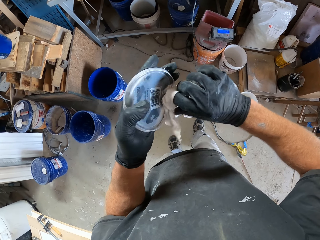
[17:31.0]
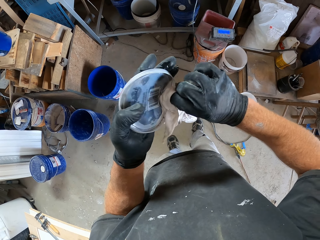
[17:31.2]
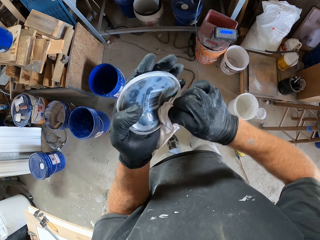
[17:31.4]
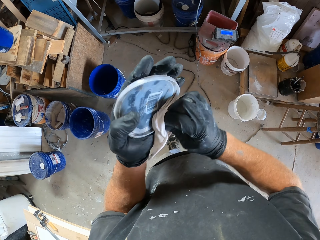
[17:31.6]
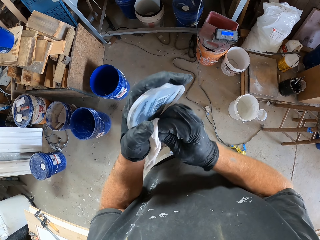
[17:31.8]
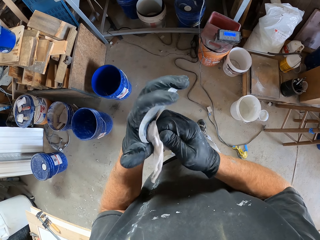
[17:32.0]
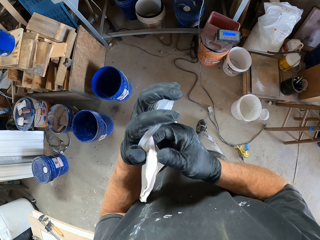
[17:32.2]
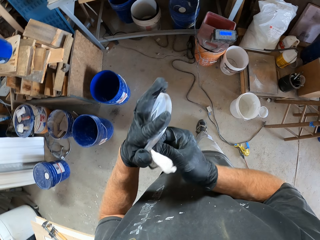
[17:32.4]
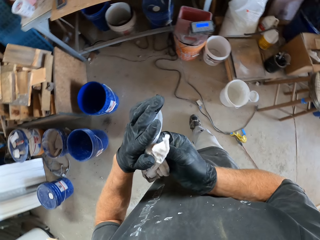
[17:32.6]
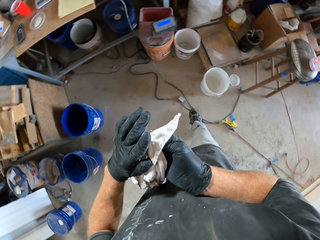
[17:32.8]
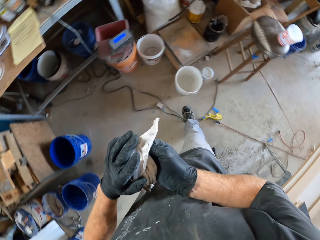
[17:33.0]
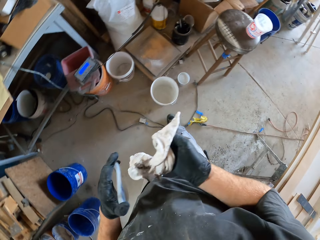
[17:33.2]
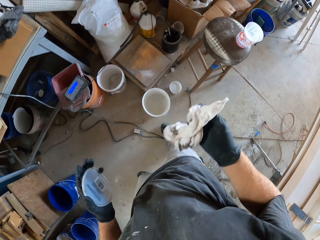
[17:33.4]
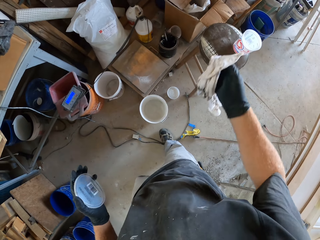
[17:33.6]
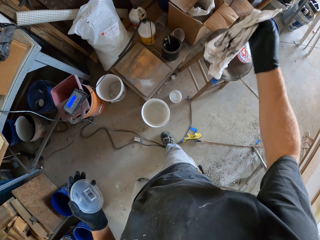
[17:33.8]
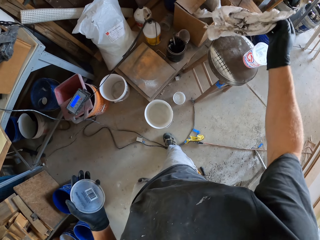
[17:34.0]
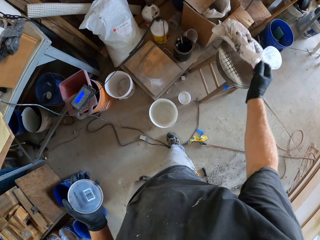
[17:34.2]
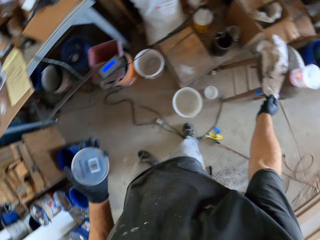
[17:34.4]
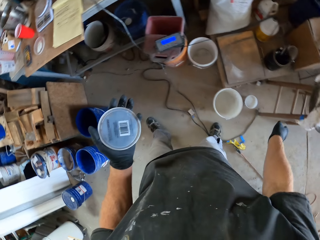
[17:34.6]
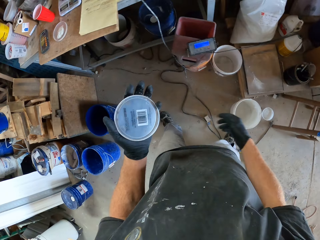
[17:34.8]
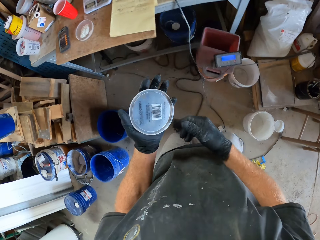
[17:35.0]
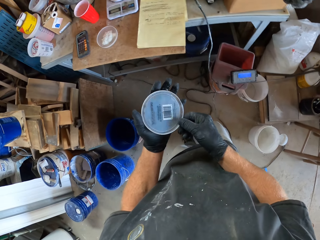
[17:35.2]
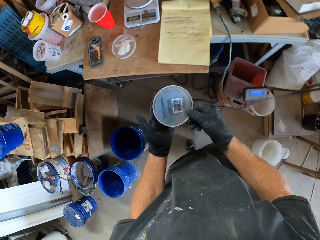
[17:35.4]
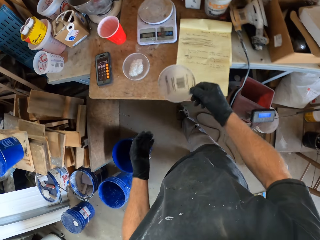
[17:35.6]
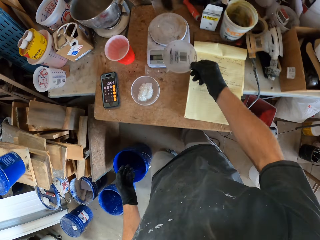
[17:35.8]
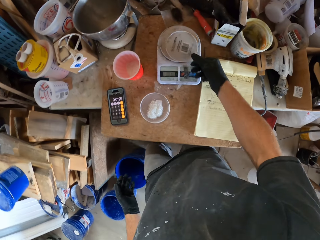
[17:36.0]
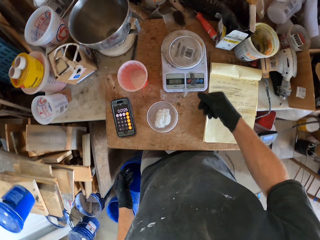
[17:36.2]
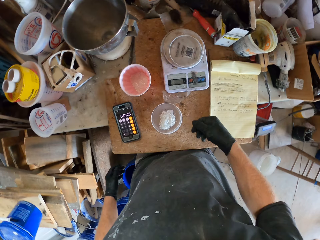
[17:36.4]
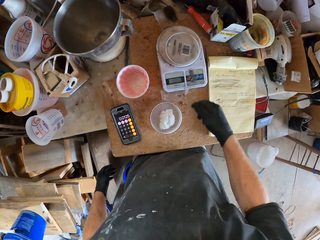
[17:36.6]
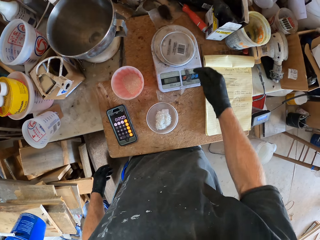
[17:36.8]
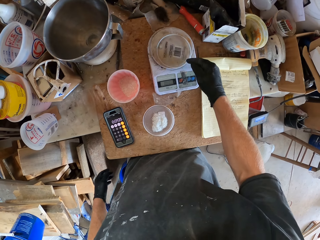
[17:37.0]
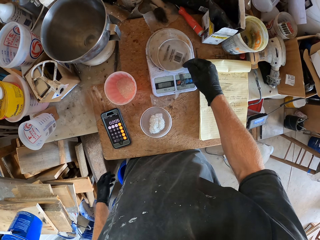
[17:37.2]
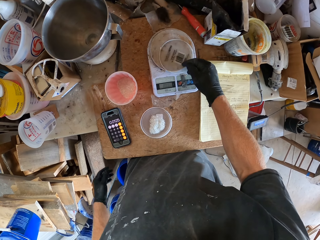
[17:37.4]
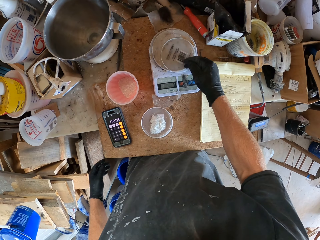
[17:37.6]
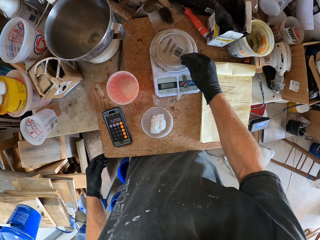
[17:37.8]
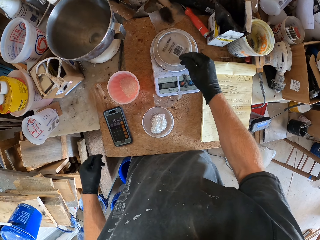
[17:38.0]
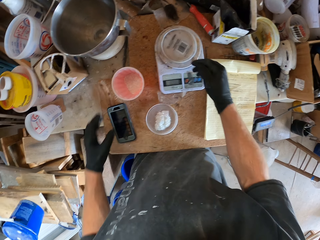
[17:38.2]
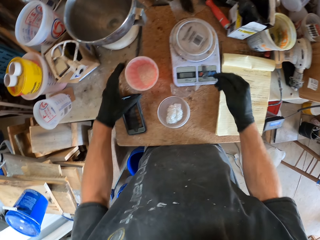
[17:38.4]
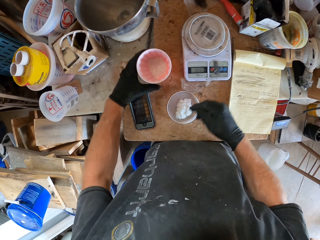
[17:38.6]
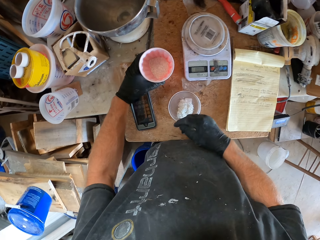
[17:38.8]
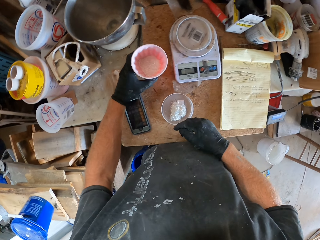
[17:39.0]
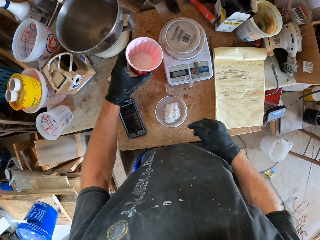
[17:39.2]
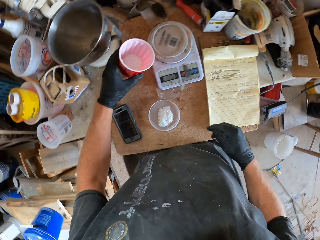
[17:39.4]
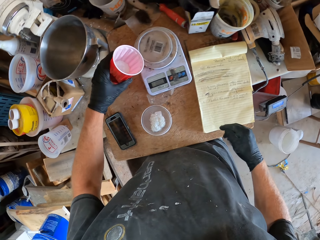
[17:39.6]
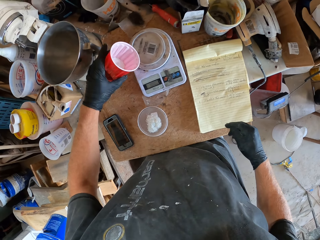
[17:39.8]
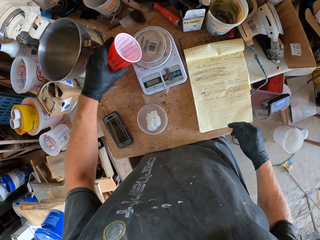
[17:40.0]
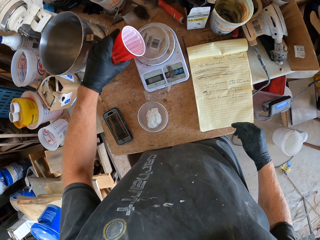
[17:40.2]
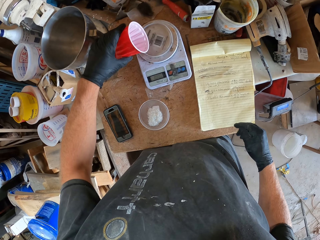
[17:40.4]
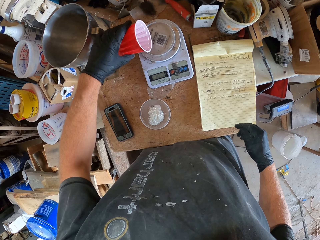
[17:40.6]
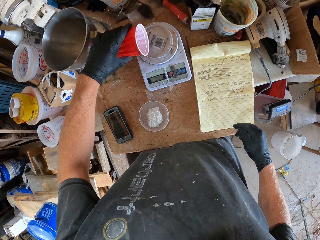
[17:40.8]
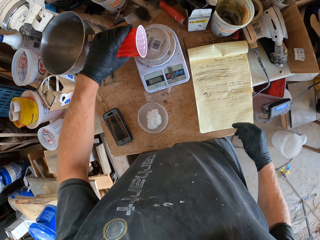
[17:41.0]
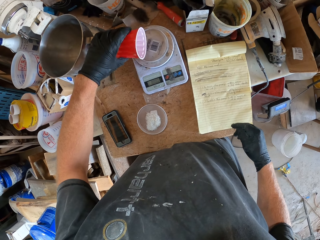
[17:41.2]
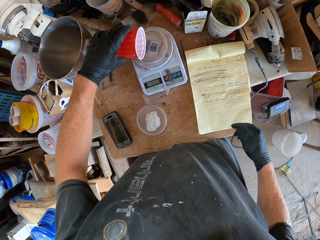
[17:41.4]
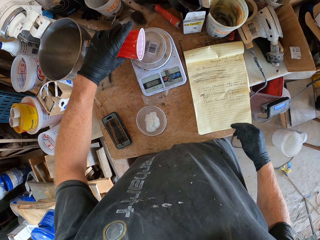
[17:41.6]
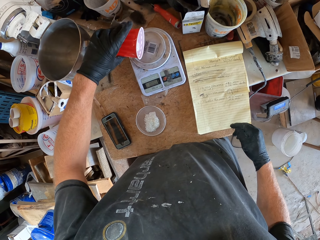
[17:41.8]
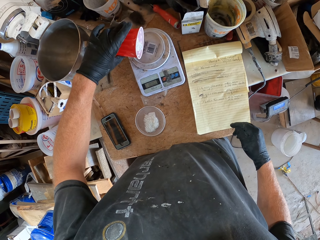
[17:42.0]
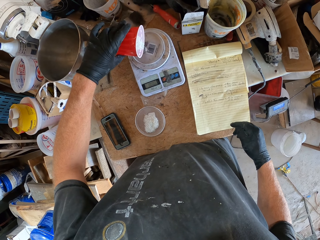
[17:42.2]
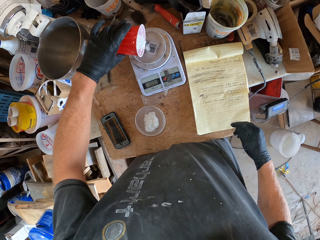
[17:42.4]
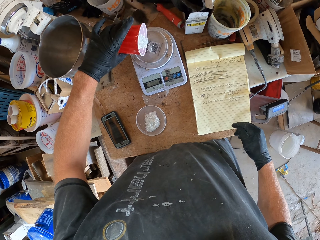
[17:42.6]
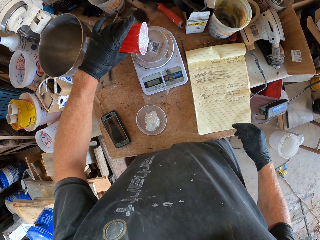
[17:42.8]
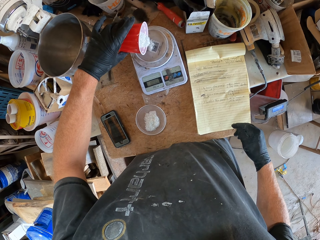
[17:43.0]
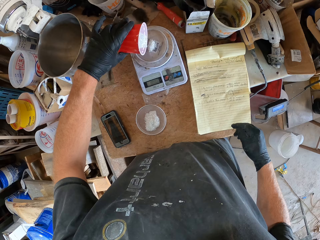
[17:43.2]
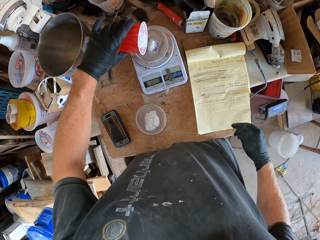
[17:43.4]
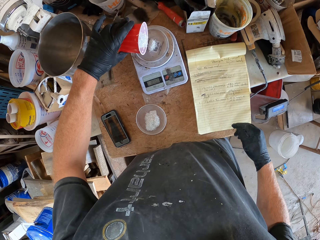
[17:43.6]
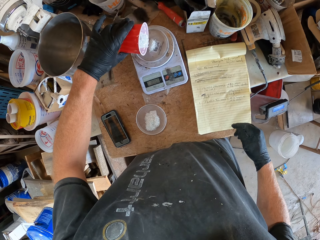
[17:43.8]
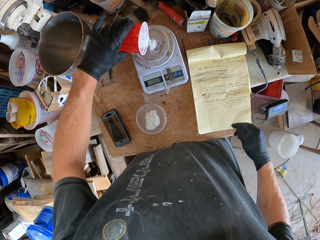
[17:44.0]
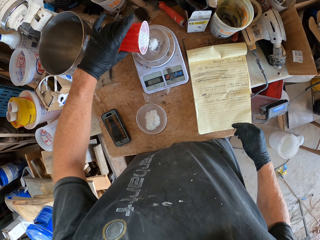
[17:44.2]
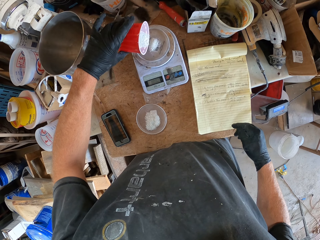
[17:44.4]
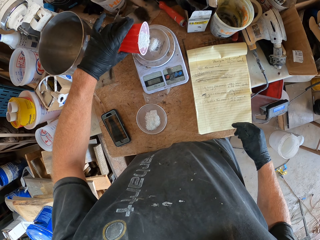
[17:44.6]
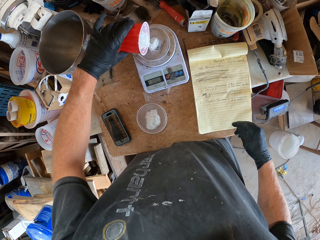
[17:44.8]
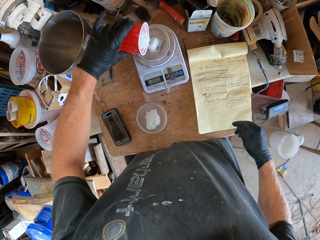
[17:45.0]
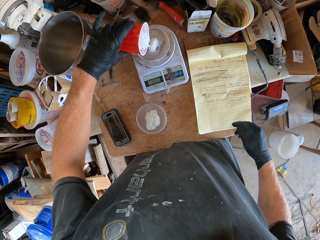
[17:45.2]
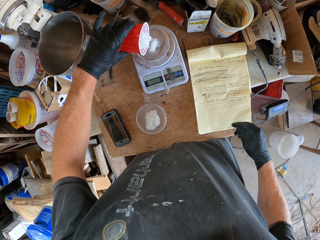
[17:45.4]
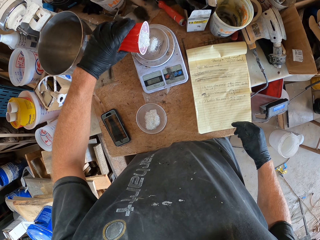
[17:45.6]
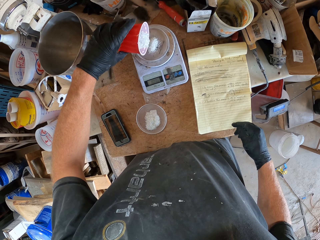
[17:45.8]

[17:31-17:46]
The camera wearer throws the piece of cloth on the stool. He moves towards the table. He throws the lid on the weighing scale with his right hand. He adjusts the lid on the weighing scale with his right hand. He picks the cup or container and pours some white cement from the container into the lid on the weighing scale.

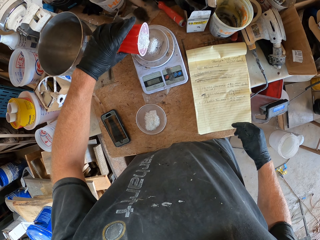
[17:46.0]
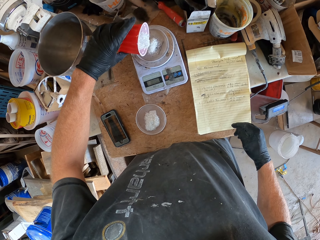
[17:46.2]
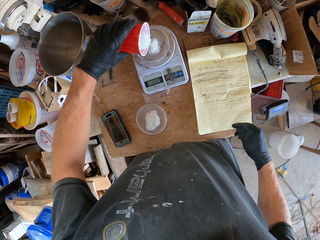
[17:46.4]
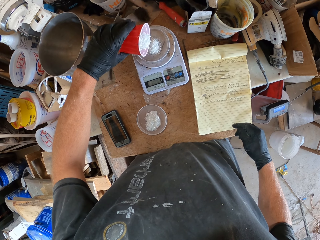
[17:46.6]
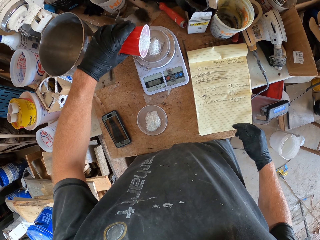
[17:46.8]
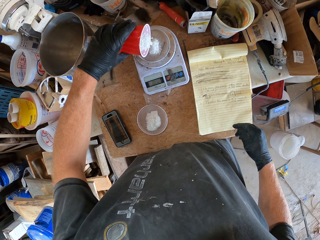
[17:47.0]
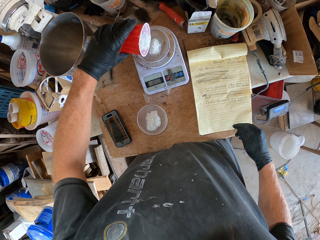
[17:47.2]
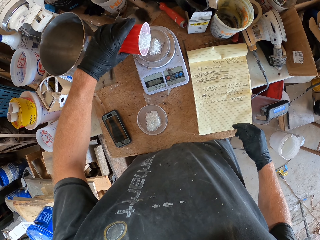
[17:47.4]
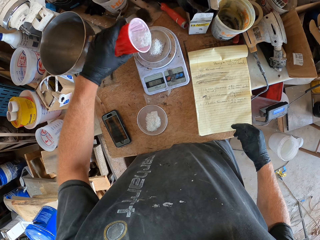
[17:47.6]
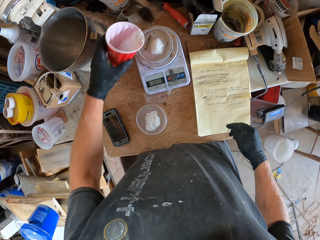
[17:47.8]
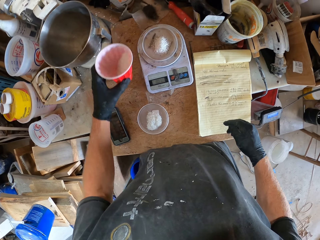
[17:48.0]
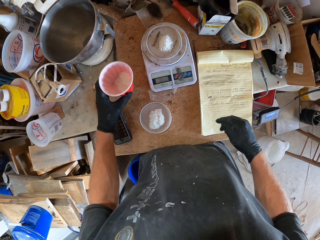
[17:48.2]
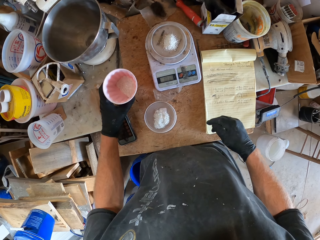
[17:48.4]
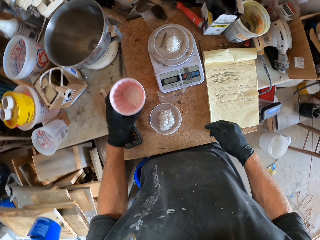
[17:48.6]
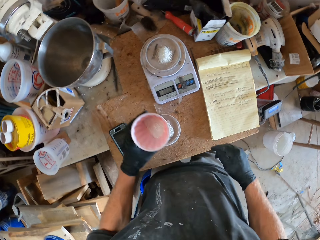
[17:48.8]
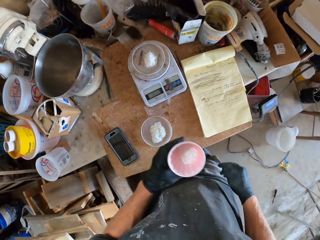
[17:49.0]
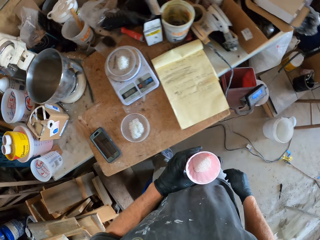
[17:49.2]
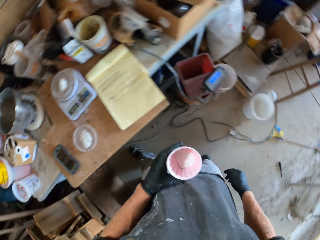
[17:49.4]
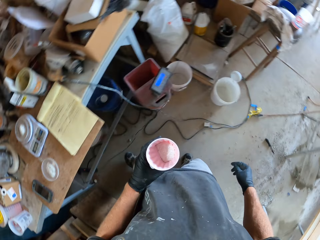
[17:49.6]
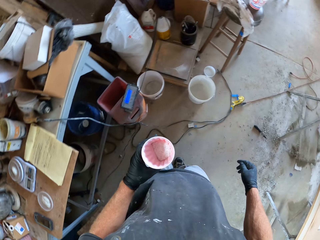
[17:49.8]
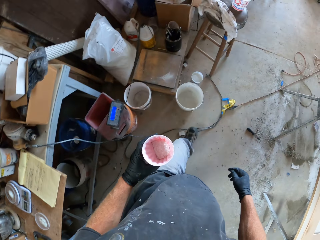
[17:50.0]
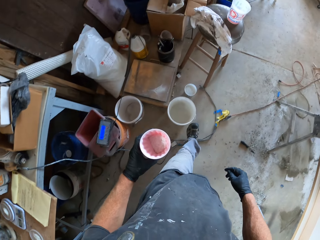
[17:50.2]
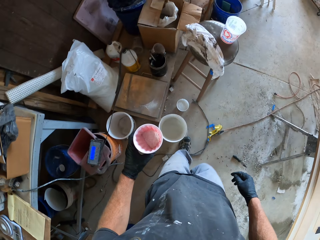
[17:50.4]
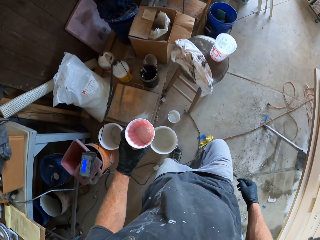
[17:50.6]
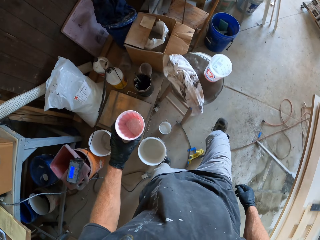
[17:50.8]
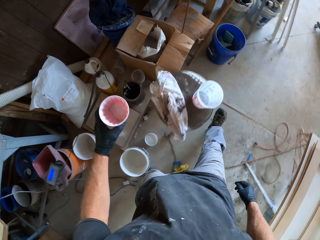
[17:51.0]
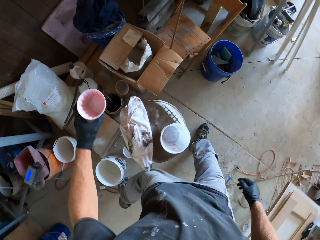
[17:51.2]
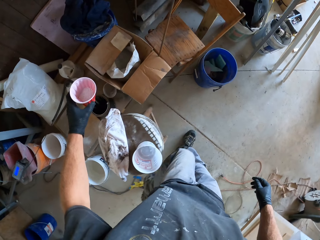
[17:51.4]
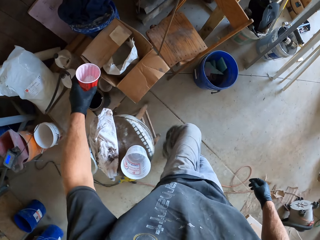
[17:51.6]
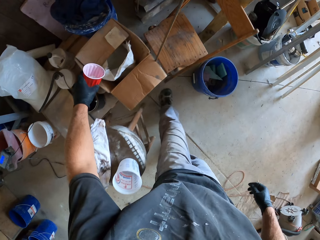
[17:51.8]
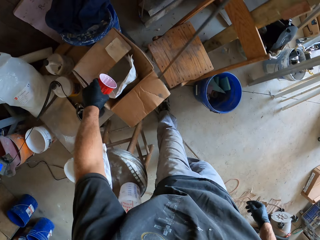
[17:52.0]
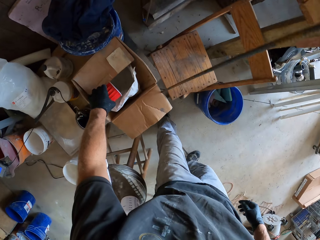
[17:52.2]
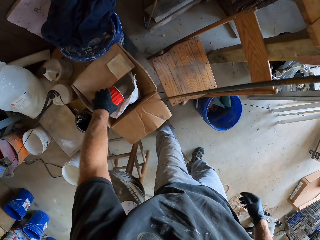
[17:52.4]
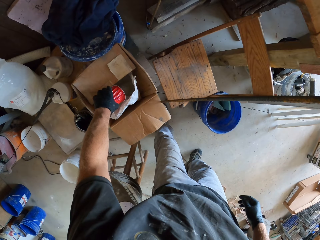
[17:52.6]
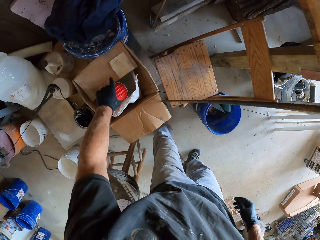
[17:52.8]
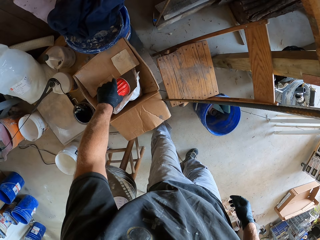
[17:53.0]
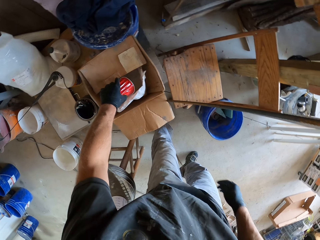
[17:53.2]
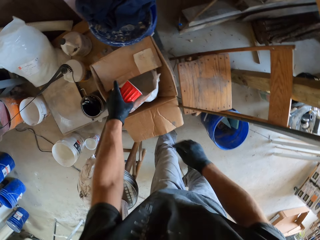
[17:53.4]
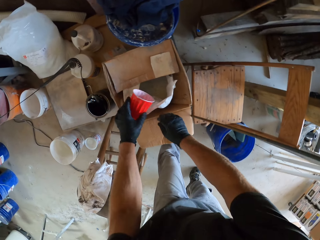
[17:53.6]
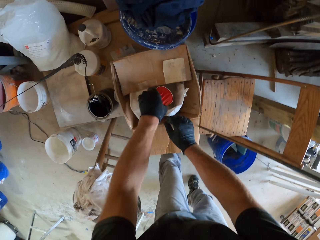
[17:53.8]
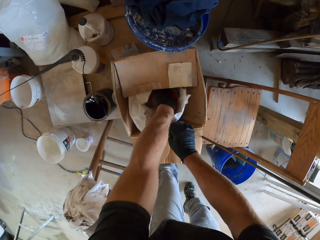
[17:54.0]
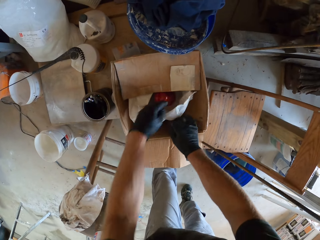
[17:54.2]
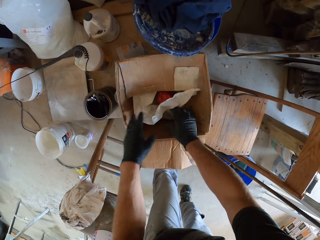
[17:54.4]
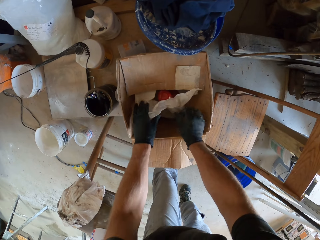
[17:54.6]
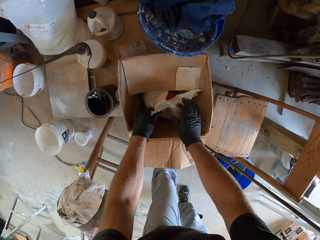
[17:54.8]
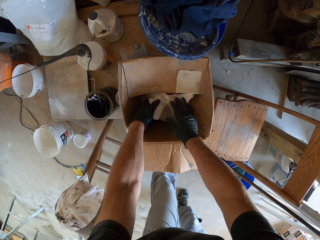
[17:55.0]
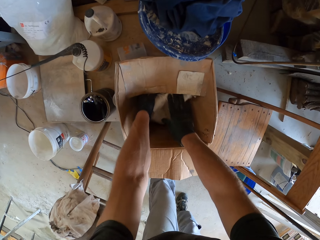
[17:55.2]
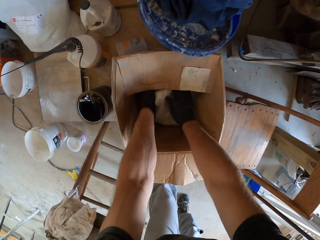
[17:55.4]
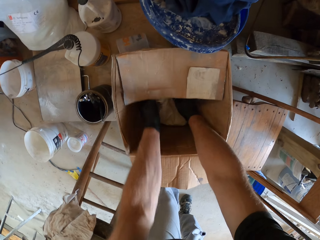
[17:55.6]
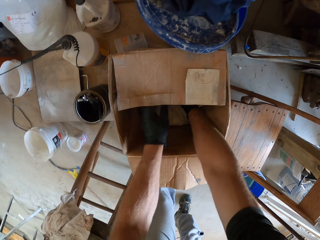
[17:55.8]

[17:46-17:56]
The camera wearer moves towards the pack containing a sac of white cement. They pour the remaining white cement inside the container into the sac of cement in the pack. They drop the container into the sac of cement and fold the sac of white cement.
